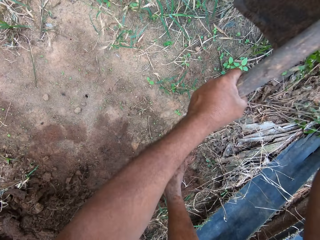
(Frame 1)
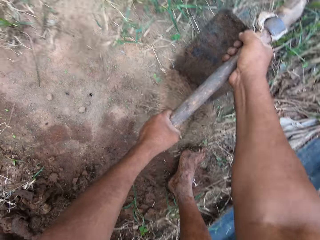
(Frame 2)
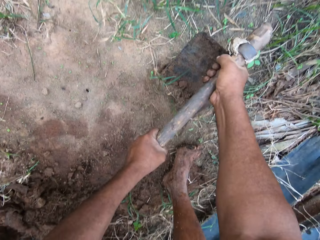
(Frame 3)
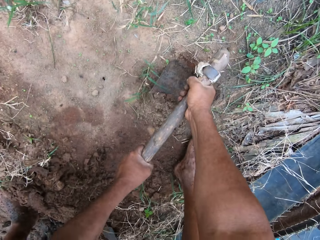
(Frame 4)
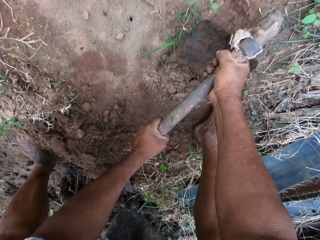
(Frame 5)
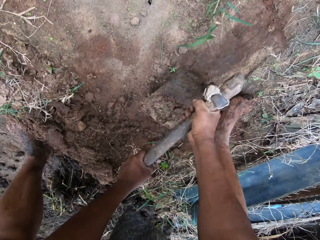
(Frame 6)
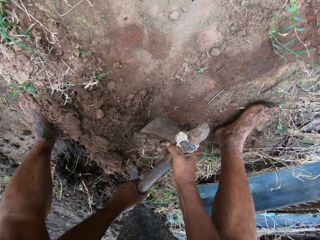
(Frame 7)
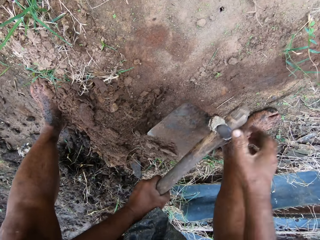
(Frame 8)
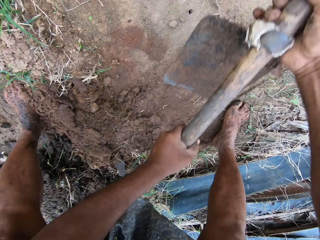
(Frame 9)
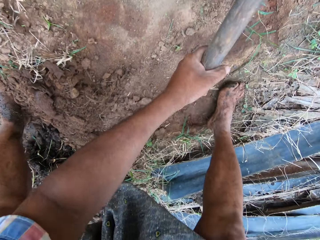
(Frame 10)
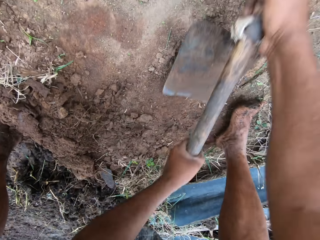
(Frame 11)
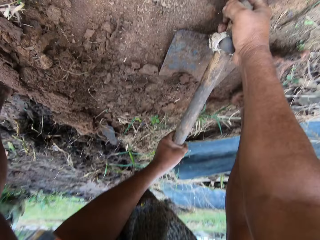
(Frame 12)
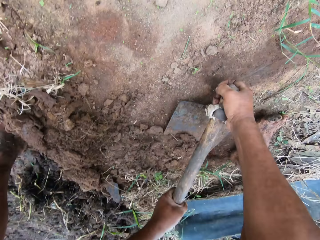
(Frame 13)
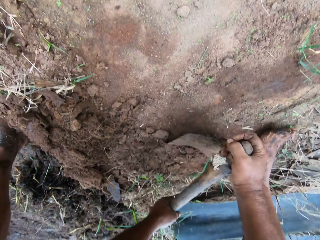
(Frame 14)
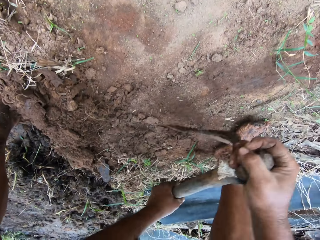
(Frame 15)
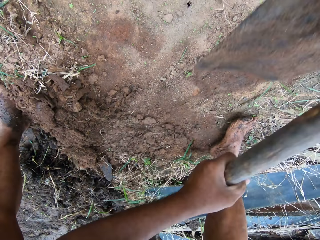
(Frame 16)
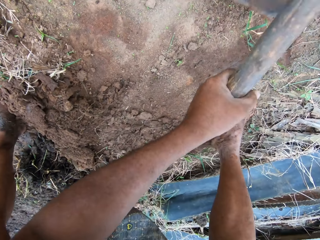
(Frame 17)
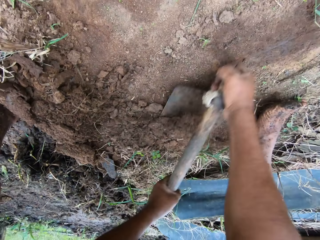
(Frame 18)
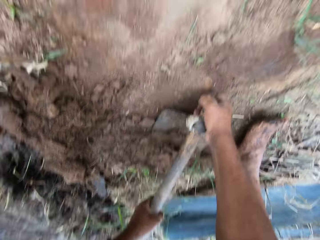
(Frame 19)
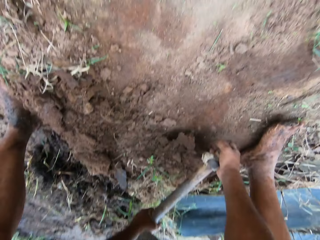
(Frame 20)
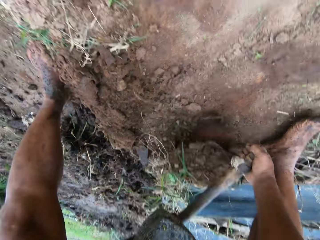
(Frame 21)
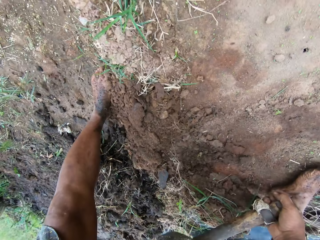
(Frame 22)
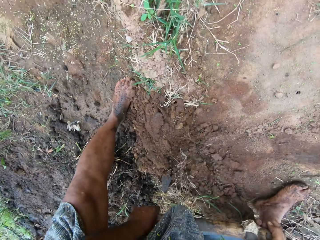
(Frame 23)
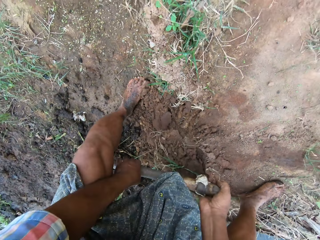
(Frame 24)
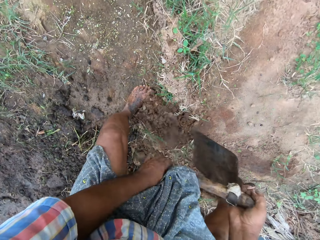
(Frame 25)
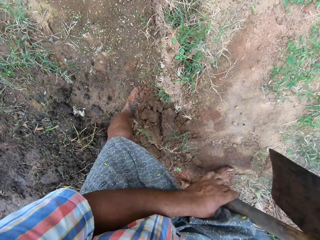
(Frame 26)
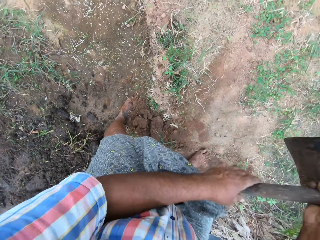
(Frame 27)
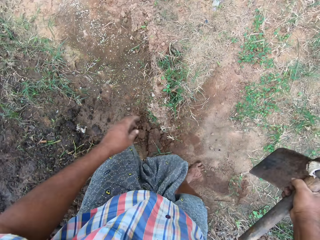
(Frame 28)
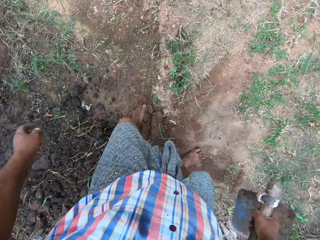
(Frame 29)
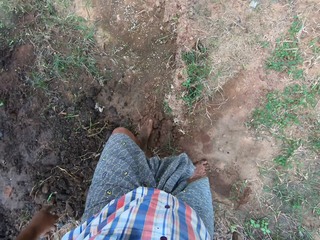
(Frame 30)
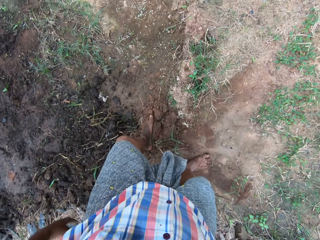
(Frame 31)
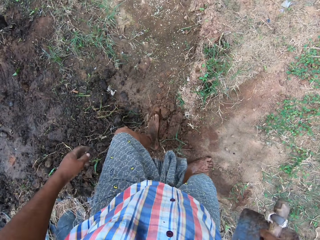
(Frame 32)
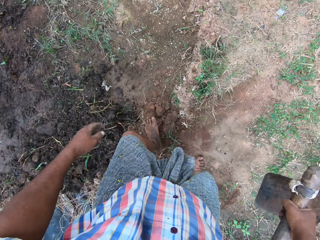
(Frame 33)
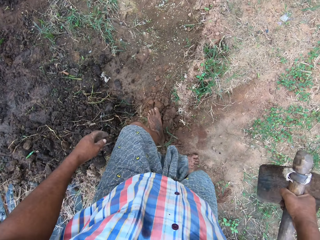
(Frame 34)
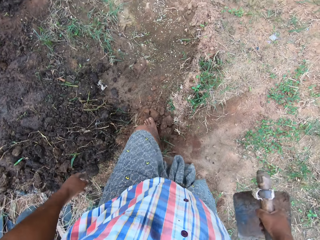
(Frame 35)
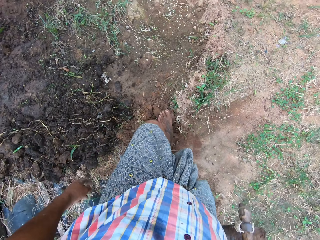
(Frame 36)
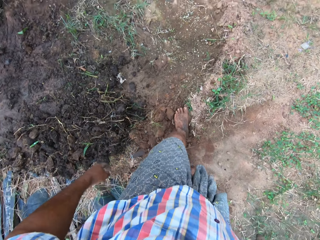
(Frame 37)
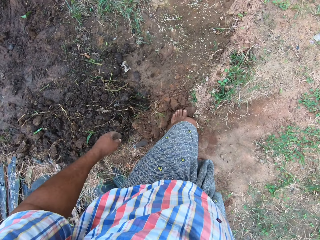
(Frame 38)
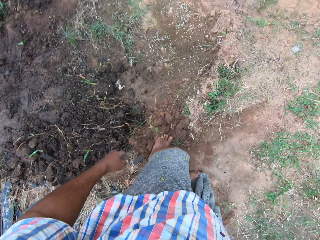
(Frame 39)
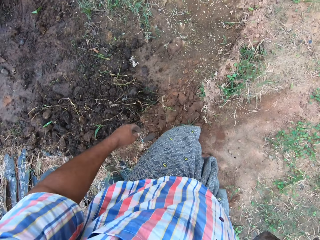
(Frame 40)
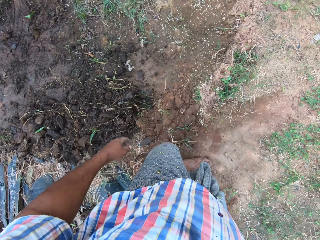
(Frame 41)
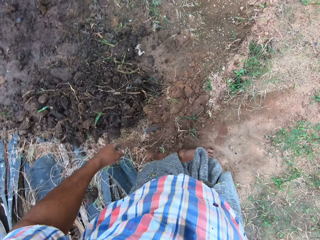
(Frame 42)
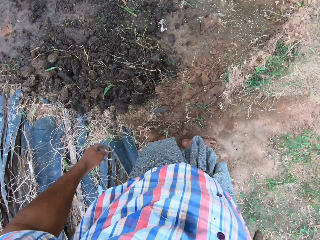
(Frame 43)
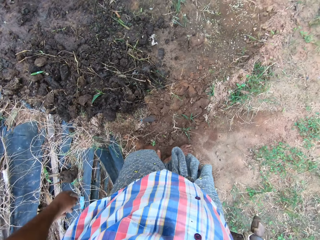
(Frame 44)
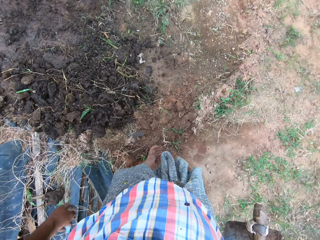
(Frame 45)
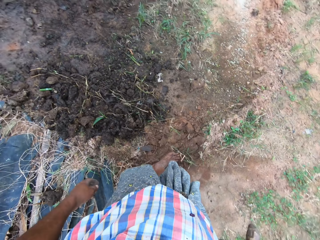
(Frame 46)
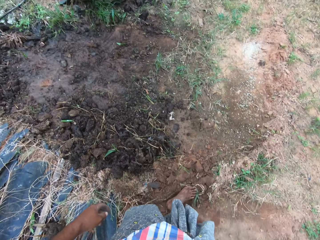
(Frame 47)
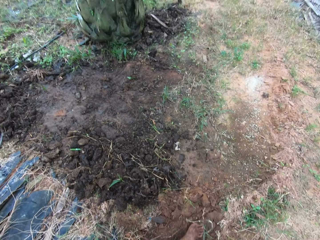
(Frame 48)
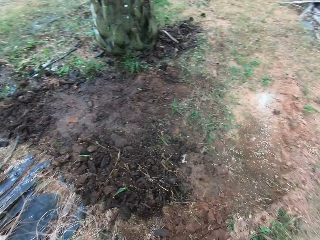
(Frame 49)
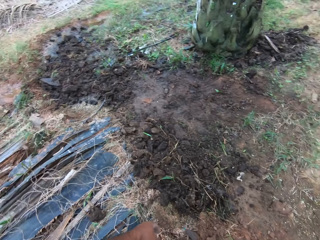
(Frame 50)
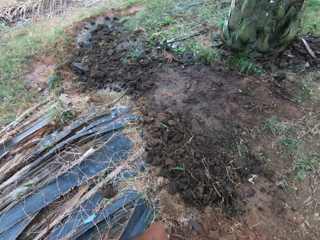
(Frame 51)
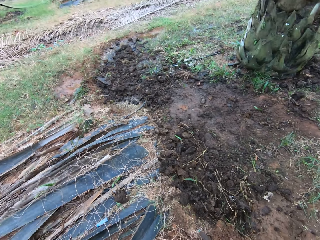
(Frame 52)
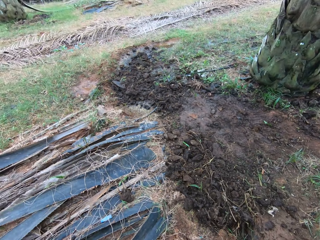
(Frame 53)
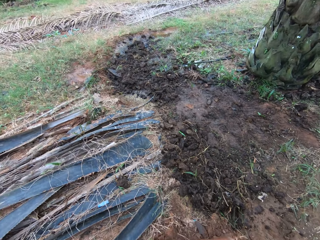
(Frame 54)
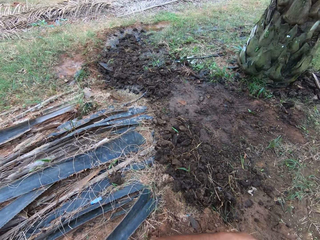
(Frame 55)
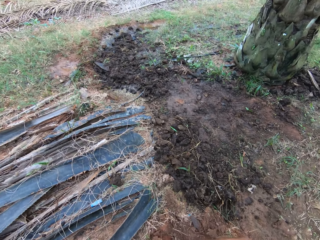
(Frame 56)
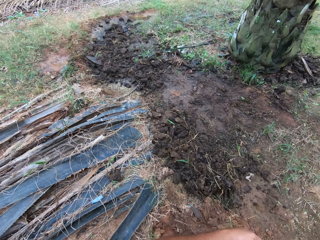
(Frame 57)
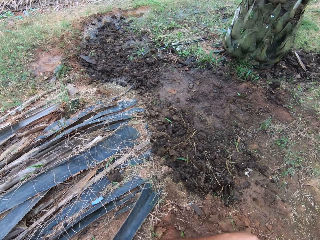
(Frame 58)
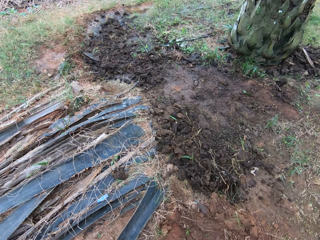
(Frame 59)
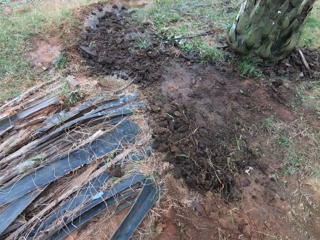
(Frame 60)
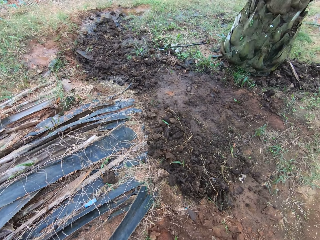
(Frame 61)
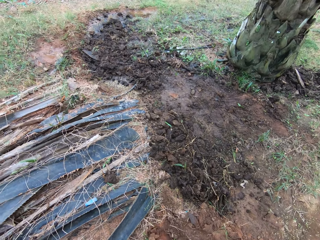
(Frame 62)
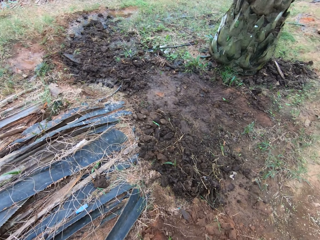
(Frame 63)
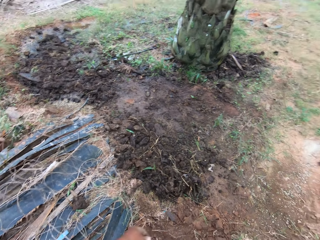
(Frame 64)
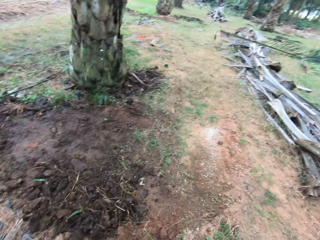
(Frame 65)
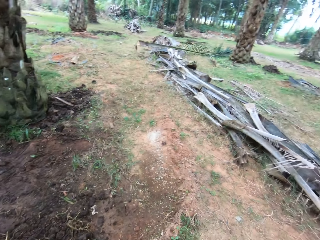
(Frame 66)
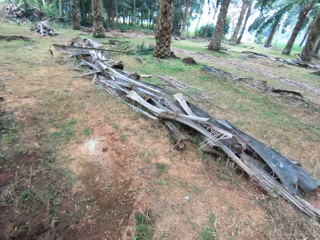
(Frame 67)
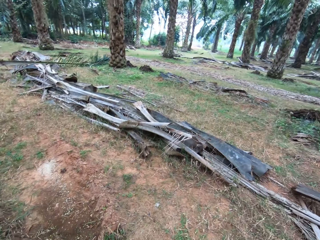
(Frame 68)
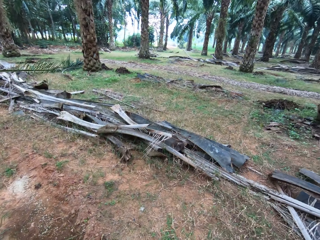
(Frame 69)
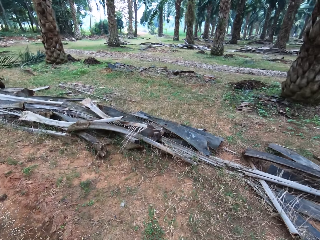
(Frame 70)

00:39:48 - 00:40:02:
The camera wearer steps on the ground. They level the soil. They look around the field.

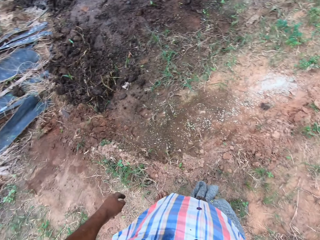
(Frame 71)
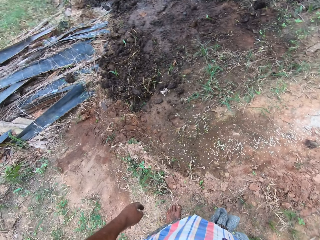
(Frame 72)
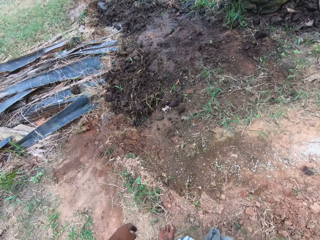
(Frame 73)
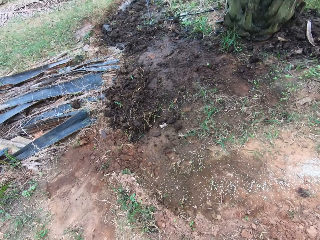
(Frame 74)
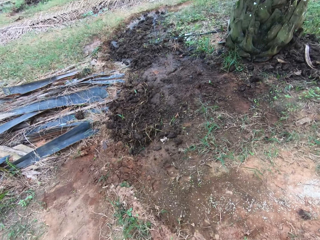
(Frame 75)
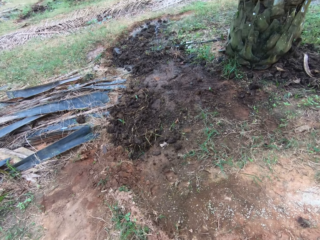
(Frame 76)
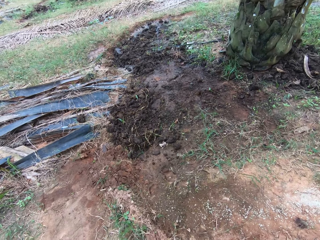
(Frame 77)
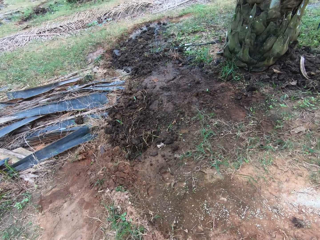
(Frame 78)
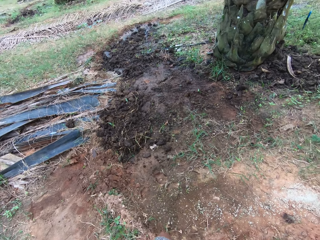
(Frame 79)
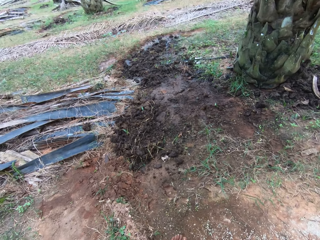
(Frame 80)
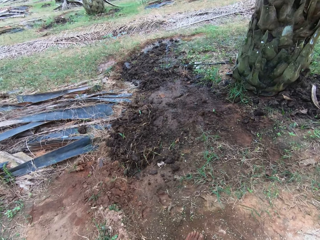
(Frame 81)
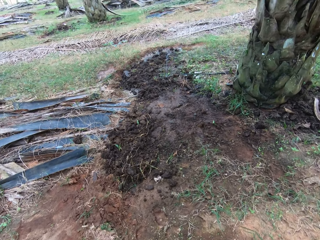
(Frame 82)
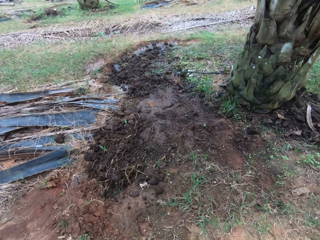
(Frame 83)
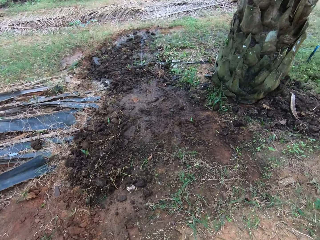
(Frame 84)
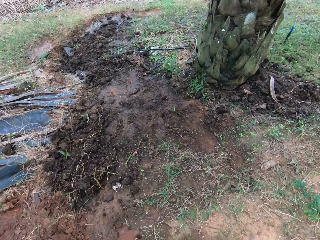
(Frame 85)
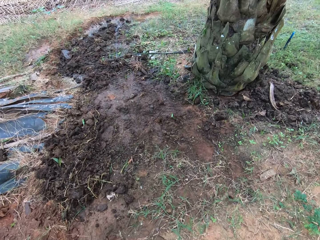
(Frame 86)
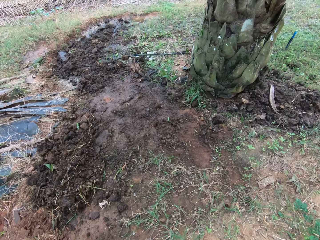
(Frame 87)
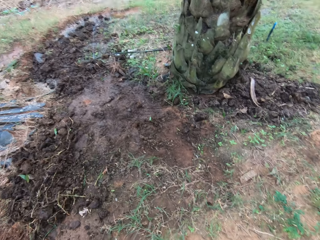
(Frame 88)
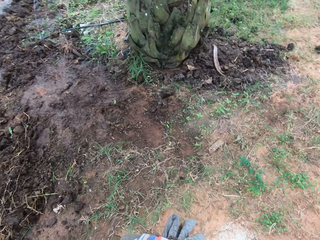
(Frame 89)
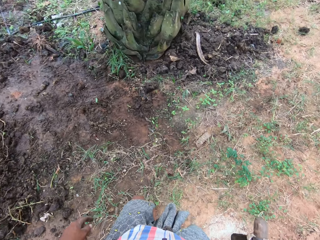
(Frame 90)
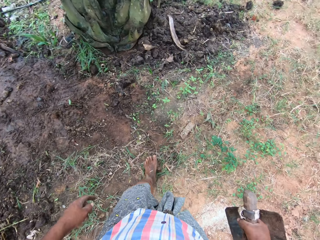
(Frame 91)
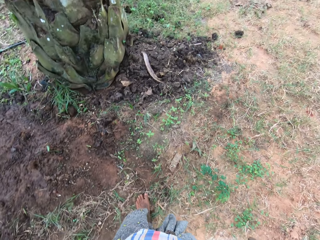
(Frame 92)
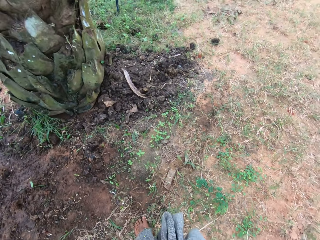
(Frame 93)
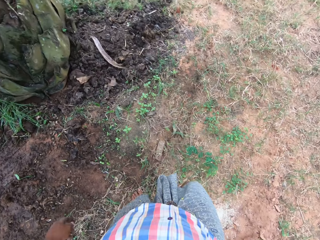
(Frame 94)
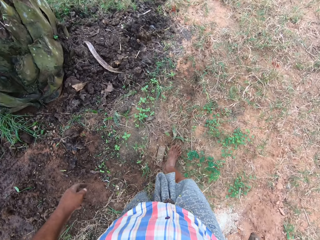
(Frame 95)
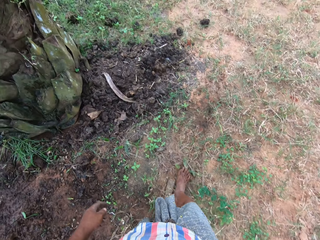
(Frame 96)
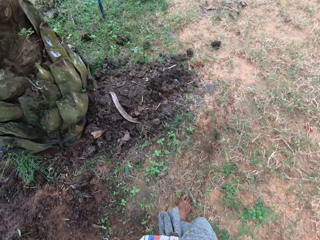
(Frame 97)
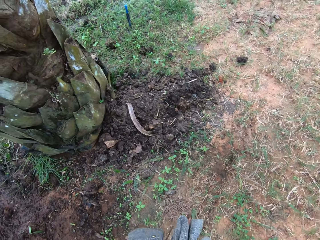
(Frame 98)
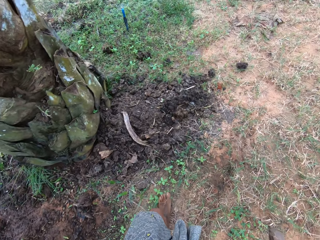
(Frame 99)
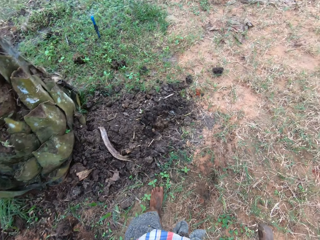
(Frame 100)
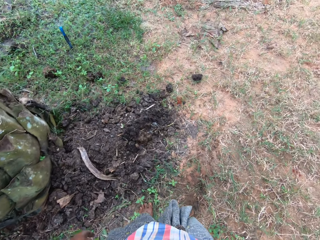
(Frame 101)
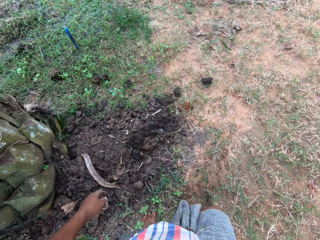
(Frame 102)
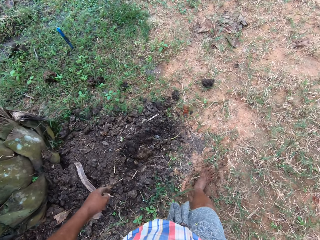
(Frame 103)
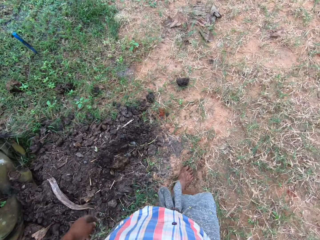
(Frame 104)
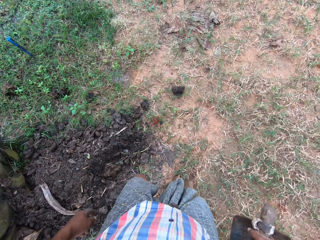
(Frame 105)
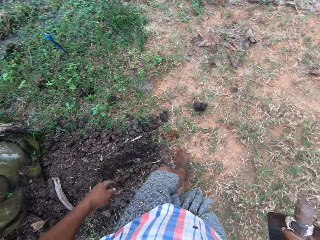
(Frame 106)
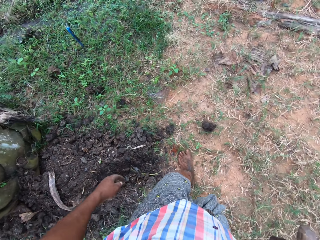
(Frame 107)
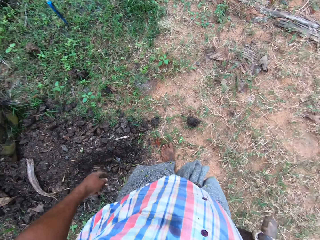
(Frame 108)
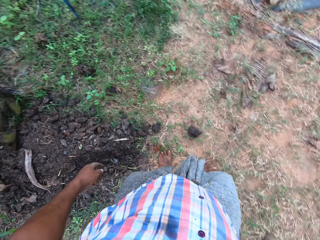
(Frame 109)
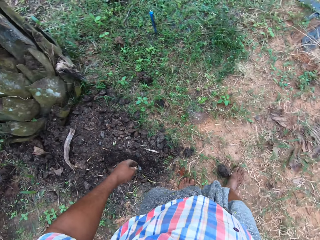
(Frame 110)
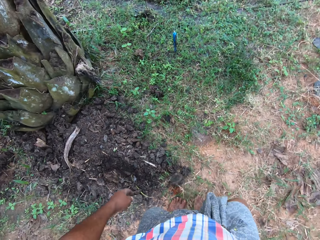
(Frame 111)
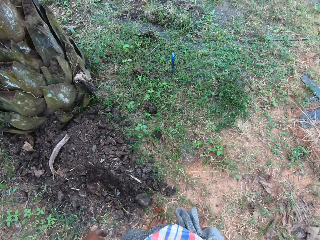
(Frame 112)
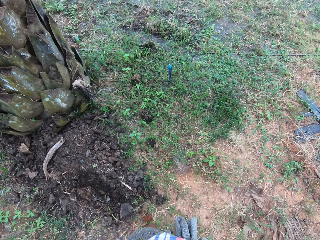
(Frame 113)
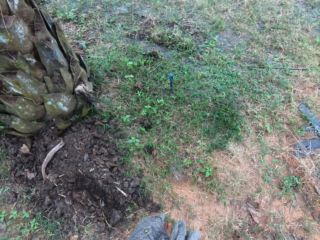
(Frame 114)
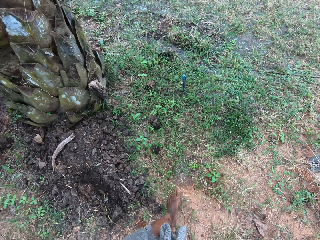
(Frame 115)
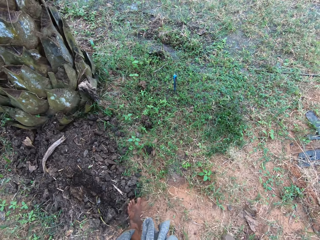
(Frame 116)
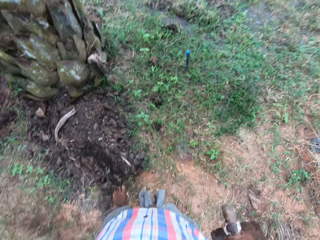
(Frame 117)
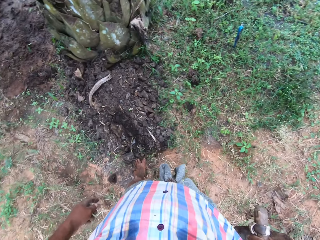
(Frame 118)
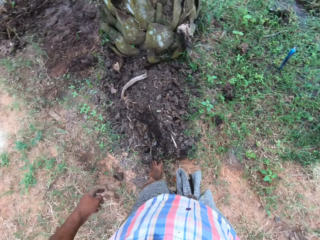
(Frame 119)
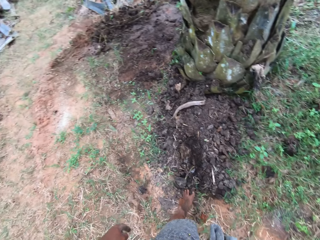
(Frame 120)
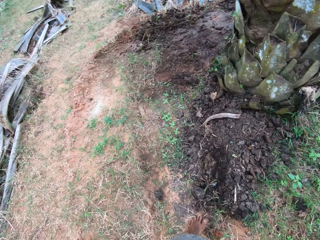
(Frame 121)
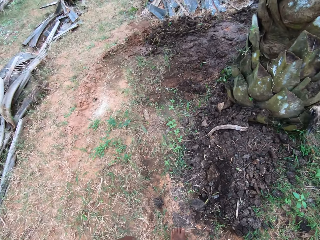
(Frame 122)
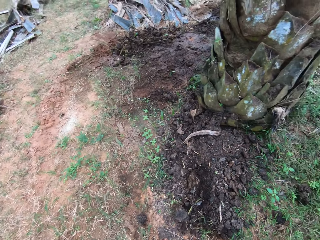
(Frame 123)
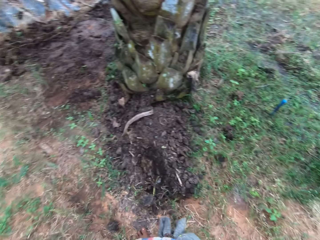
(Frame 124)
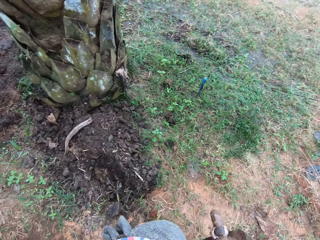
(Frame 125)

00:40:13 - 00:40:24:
The camera wearer walks around the field. He moves a stone with his legs. He pushes the soil with the leg.
